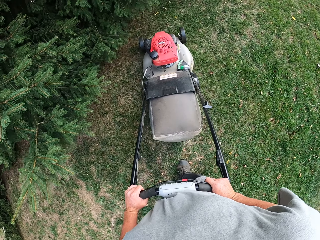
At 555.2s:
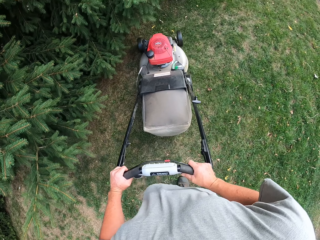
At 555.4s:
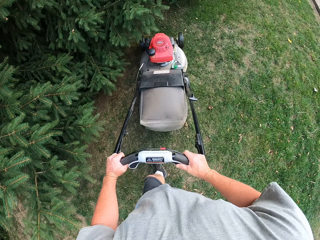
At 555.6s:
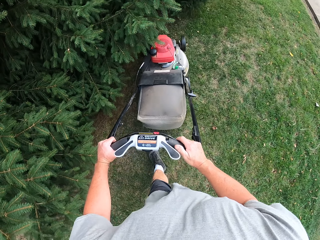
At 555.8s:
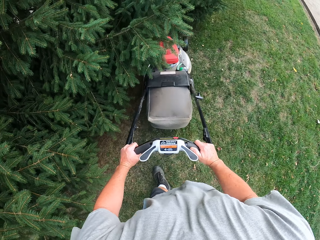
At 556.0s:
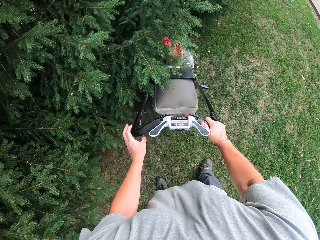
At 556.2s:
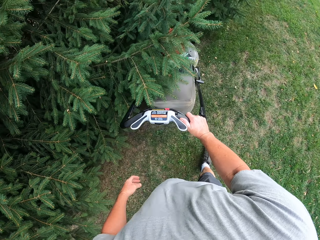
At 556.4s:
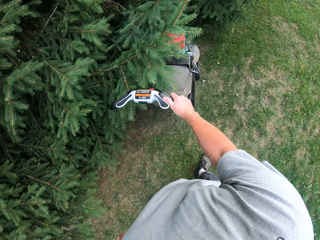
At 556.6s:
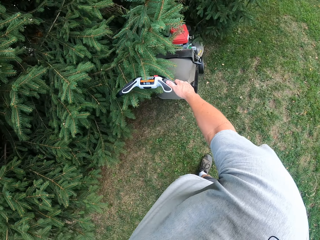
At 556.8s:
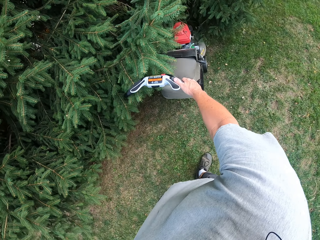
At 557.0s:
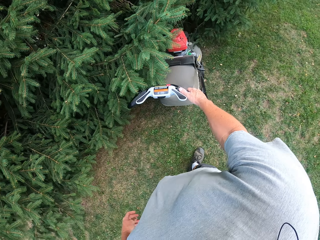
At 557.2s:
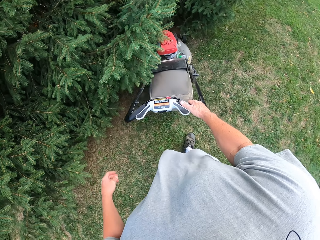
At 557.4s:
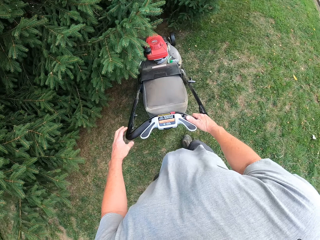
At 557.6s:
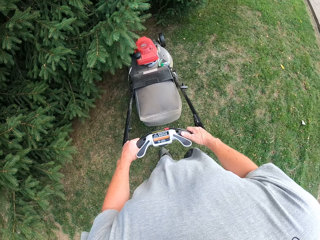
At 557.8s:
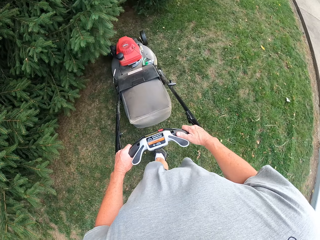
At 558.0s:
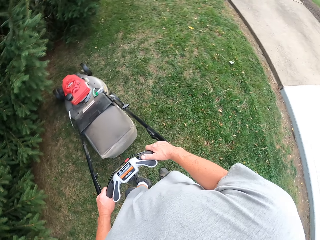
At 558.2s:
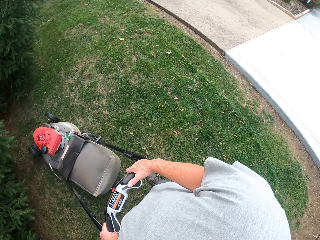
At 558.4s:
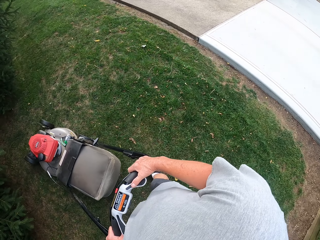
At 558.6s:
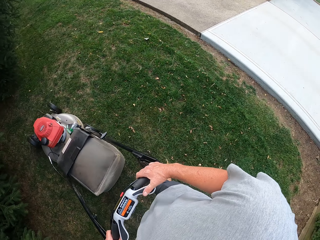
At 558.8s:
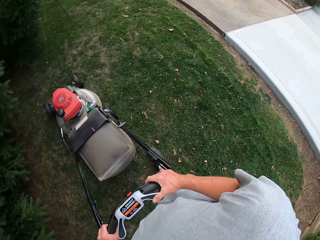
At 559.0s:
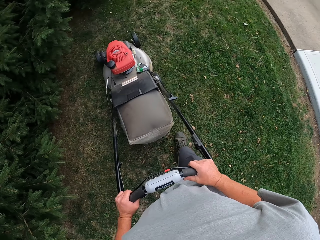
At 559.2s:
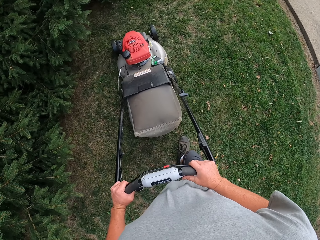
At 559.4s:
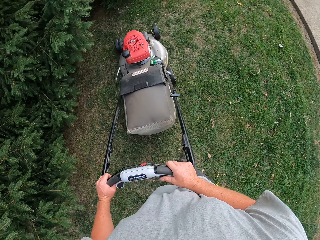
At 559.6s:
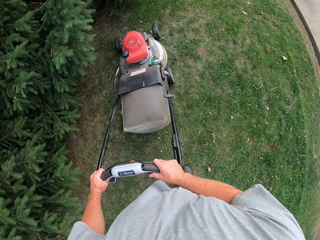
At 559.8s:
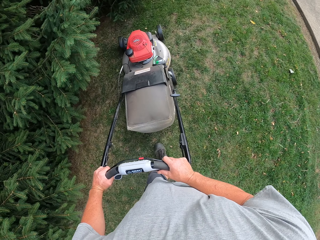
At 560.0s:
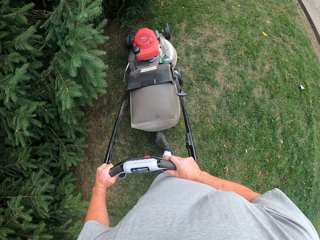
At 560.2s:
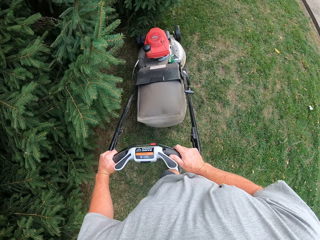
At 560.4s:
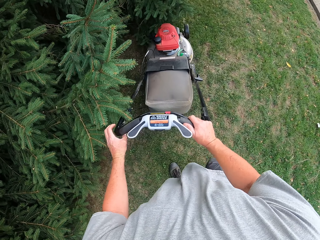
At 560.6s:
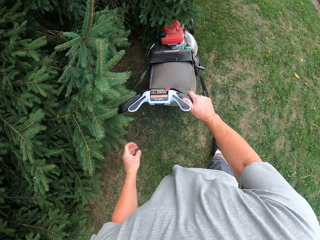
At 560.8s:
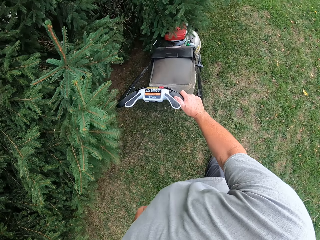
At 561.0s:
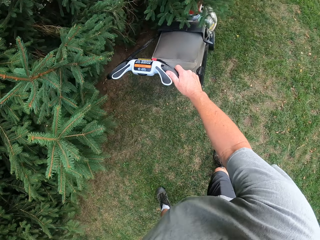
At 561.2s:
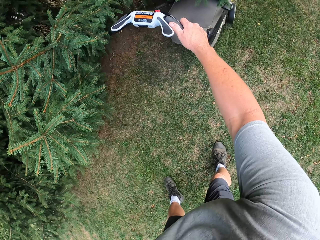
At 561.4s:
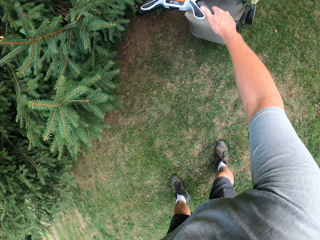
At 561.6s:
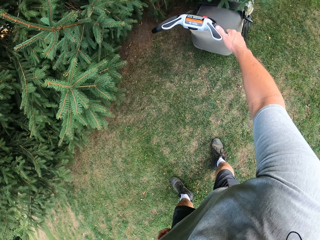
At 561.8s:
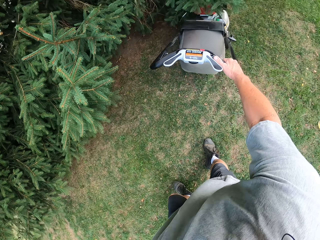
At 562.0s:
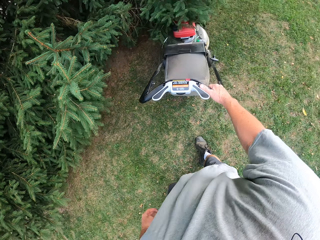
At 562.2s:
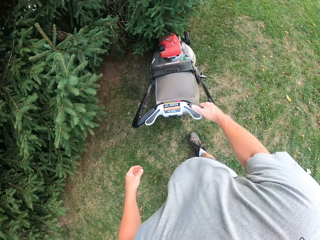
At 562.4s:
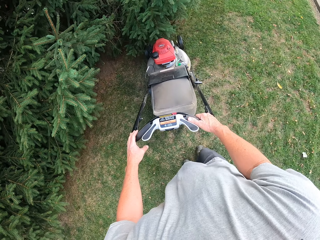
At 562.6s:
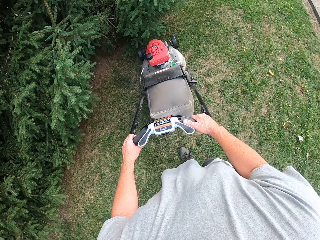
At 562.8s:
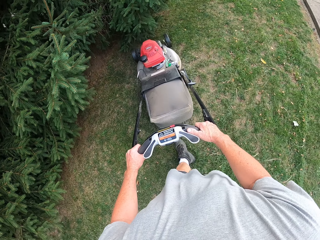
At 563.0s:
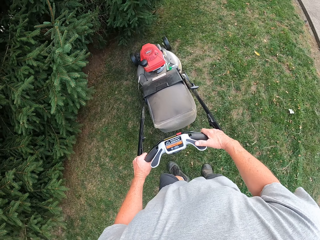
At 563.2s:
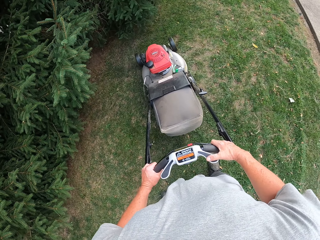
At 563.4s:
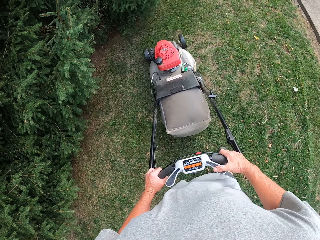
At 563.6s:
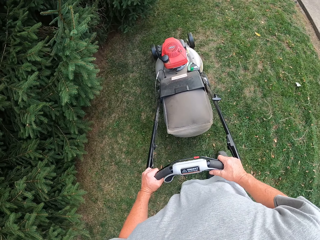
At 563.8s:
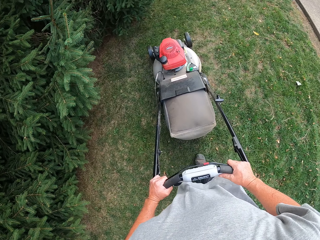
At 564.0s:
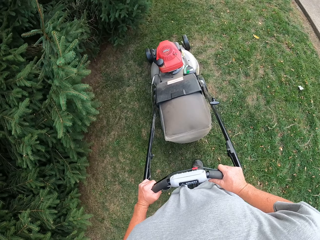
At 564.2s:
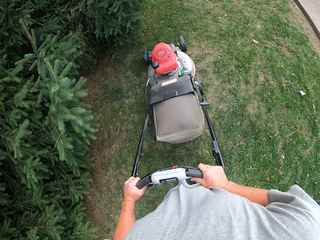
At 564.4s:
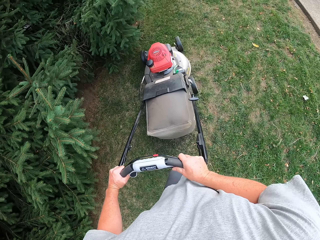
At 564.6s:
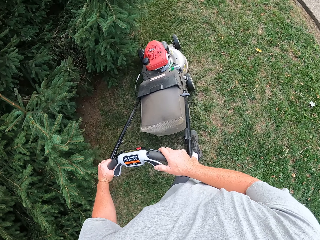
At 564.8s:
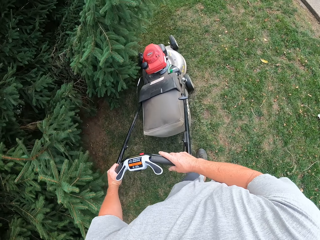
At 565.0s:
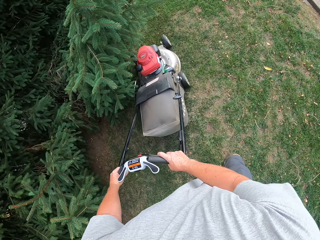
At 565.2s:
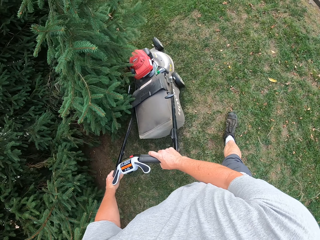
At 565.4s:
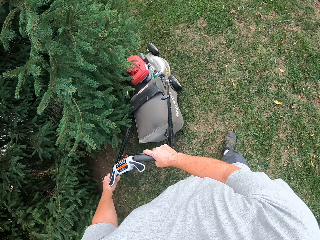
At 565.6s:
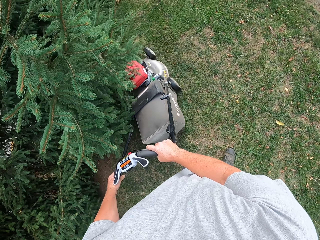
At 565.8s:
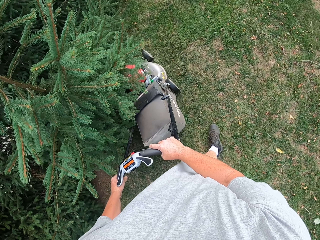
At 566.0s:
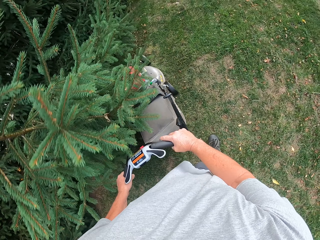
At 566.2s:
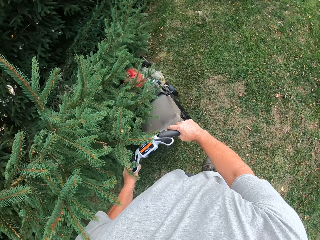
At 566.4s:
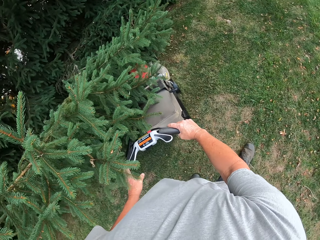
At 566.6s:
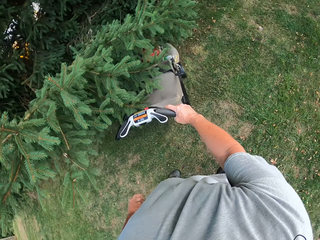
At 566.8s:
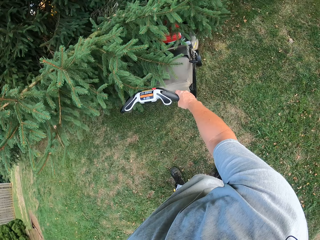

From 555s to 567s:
The camera wearer mows the lawn with a lawnmower. They mow the lawn with the lawnmower again. They move the lawnmower backwards. They mow the lawn with the lawnmower. They move the lawnmower backwards. They mow the lawn with the lawnmower.

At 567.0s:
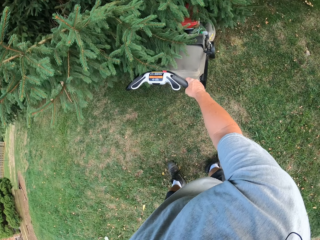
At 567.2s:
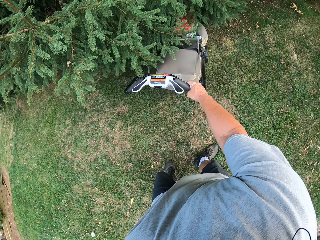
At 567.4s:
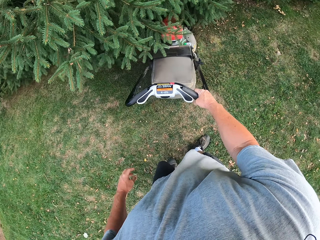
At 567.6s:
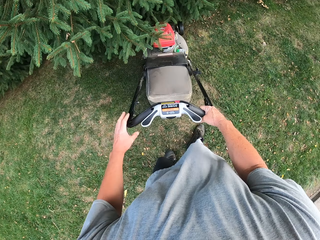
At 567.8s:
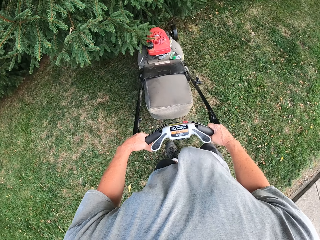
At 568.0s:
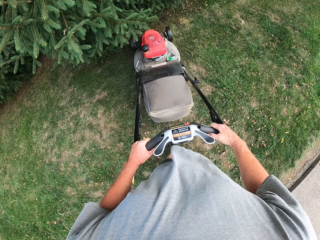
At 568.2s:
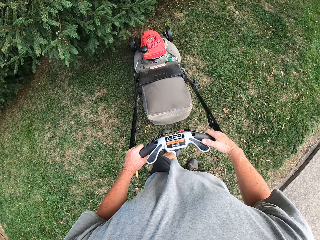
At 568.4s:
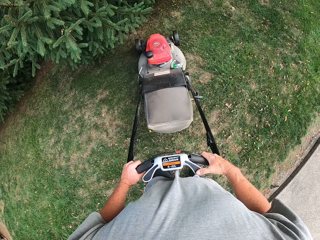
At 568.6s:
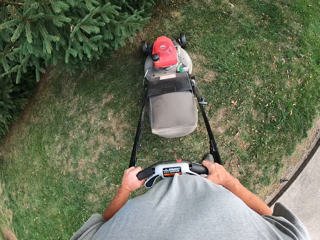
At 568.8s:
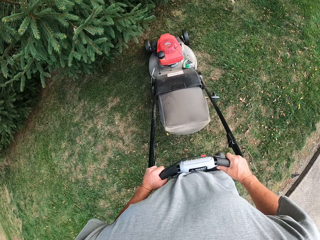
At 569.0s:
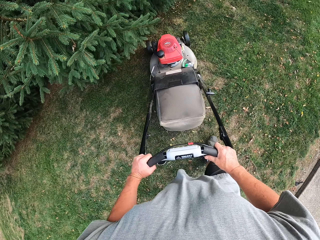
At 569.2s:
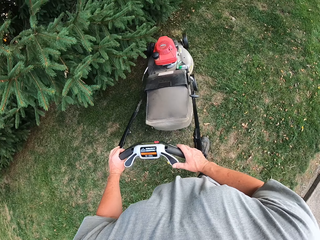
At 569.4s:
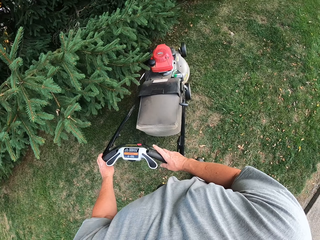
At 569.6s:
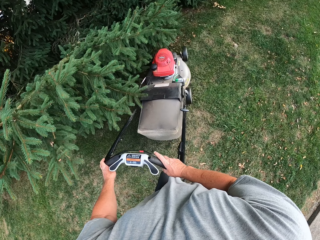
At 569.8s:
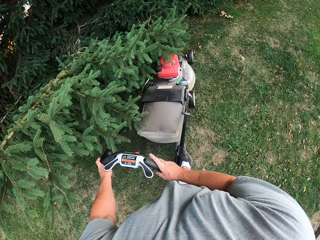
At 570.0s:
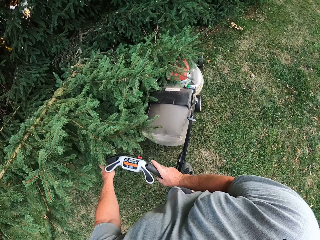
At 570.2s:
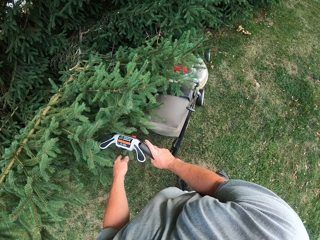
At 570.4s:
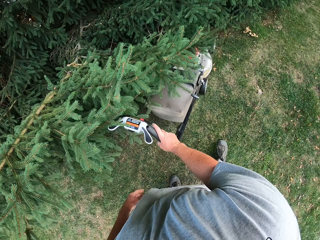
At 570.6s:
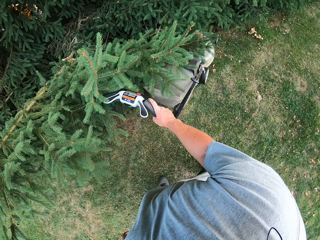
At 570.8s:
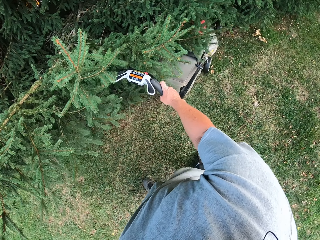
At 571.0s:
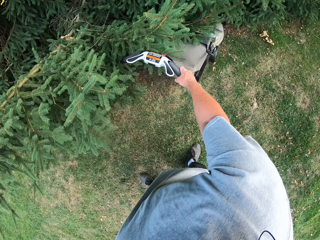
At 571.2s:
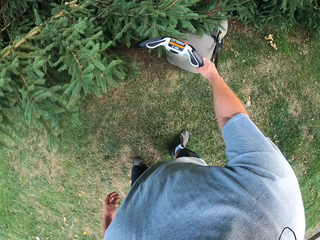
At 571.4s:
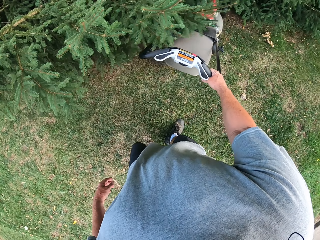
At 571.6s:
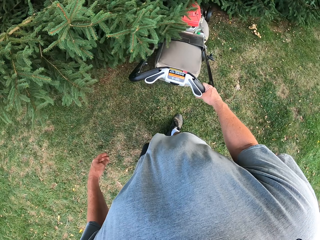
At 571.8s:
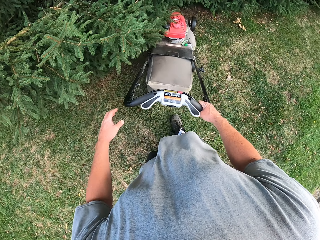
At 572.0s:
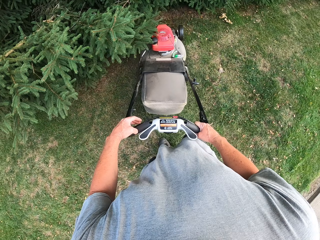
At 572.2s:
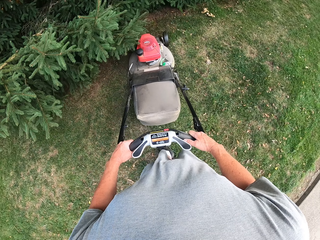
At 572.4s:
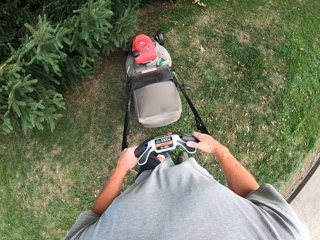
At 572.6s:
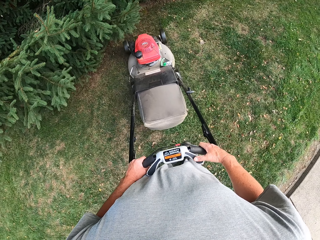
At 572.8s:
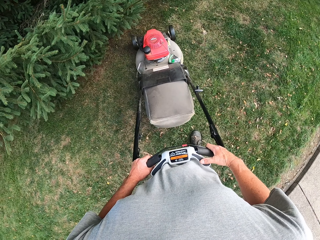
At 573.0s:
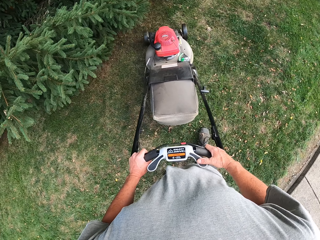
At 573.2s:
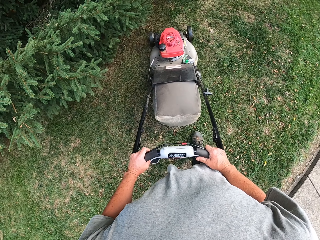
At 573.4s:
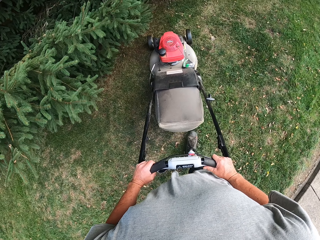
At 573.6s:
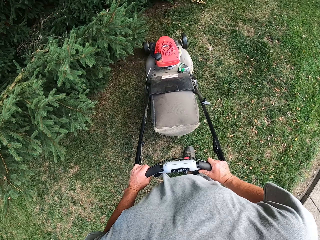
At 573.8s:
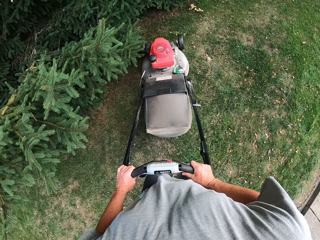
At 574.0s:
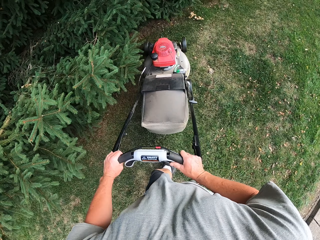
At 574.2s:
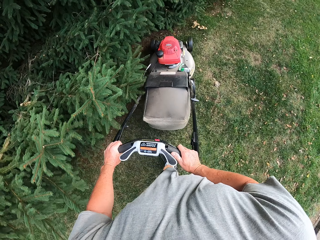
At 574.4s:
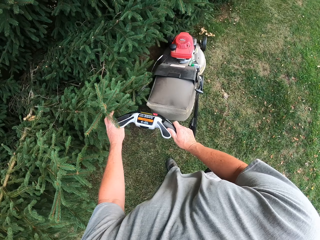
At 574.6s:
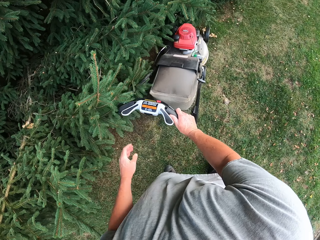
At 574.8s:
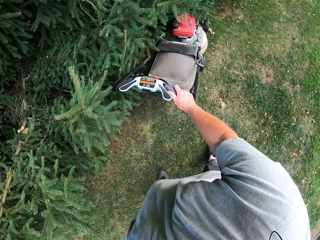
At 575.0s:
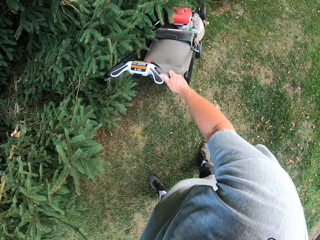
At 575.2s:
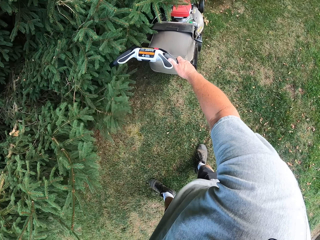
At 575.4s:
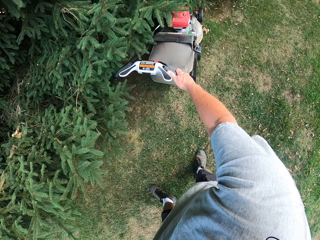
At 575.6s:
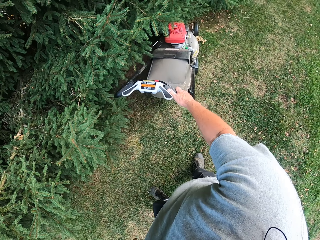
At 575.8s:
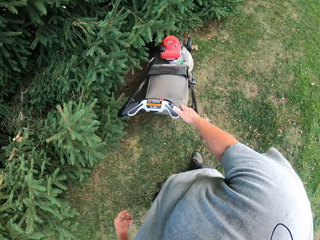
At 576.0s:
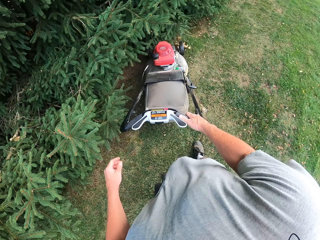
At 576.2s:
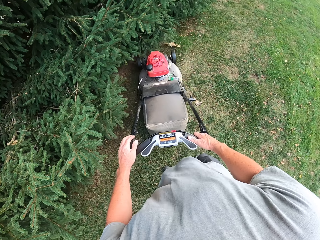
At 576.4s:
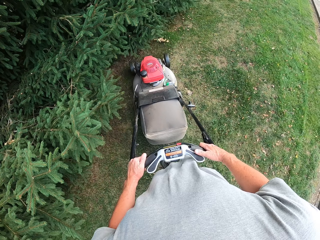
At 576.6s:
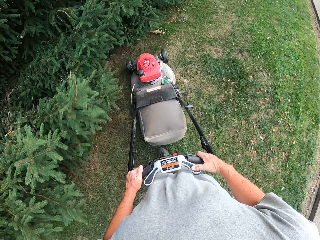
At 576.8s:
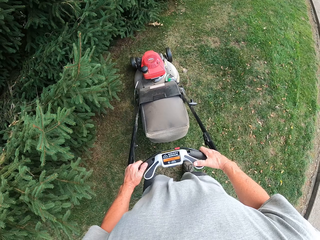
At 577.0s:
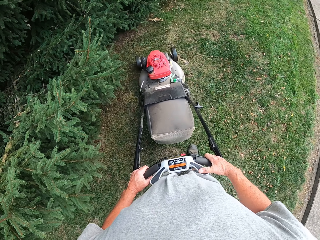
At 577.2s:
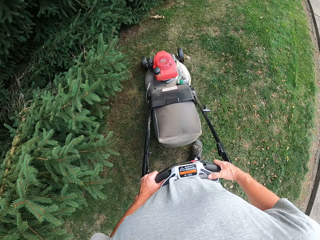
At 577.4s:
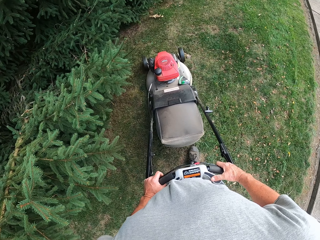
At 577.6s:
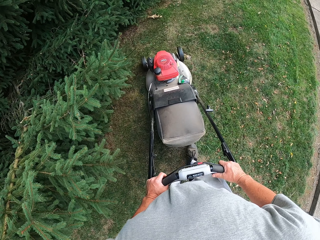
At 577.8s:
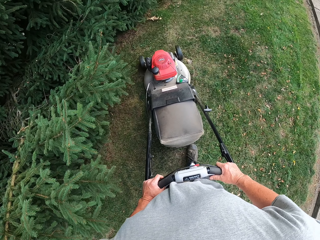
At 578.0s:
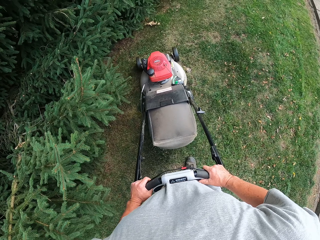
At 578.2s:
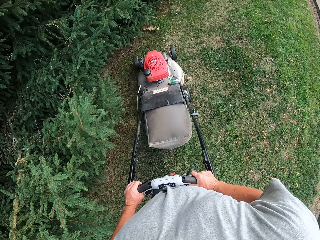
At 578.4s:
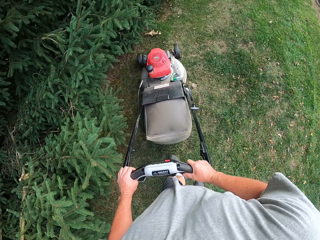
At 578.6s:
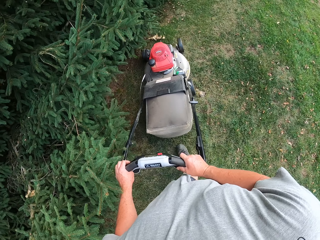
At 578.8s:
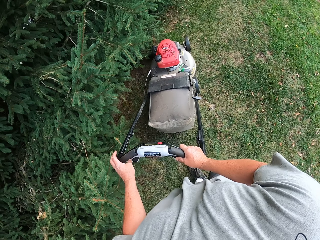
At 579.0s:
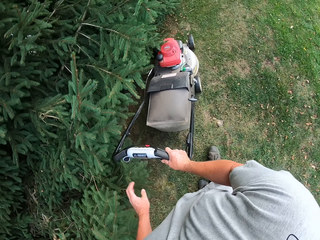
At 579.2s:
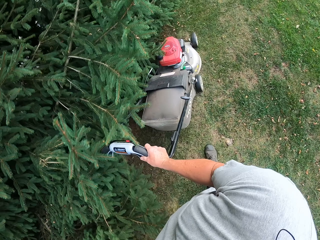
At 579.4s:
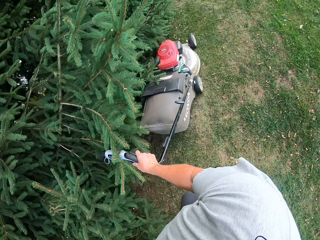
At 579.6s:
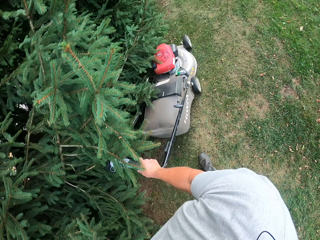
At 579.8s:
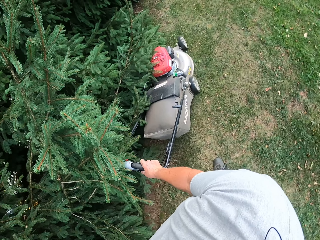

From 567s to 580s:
The camera wearer moves a lawn mower backwards. They mow the lawn with the lawn mower. They move the lawn mower backwards. They mow the lawn with the lawn mower. They move the lawn mower backwards. They mow the lawn with the lawn mower.
